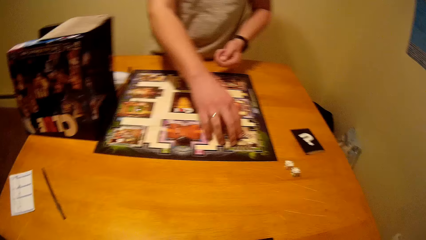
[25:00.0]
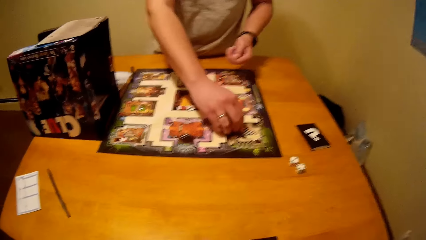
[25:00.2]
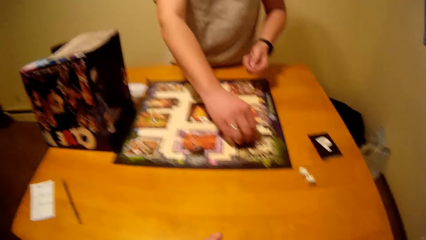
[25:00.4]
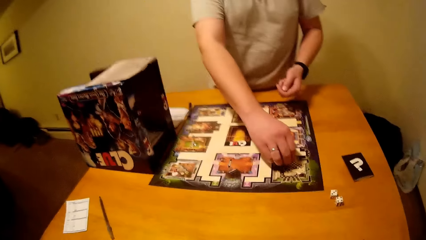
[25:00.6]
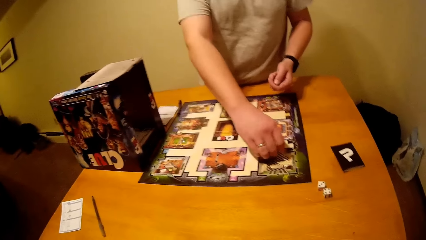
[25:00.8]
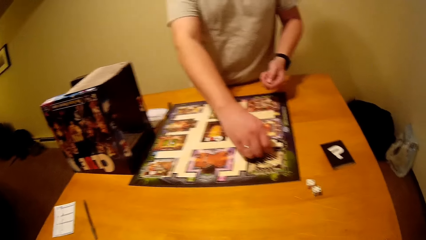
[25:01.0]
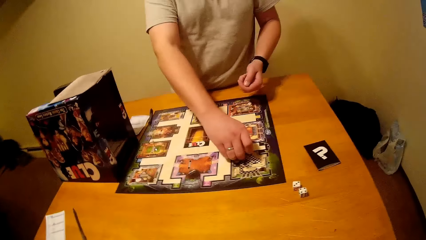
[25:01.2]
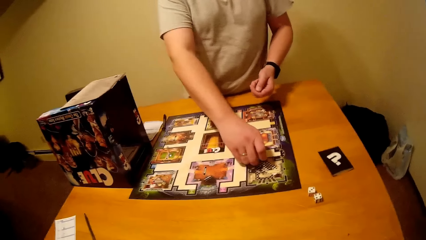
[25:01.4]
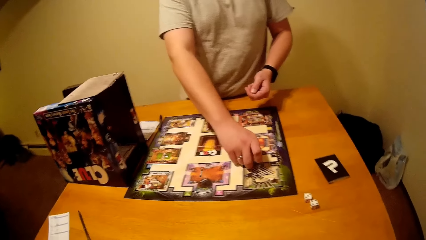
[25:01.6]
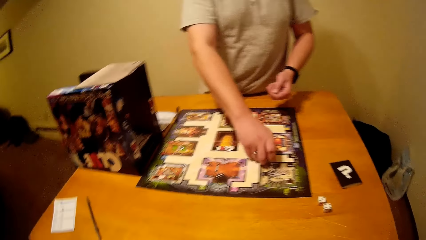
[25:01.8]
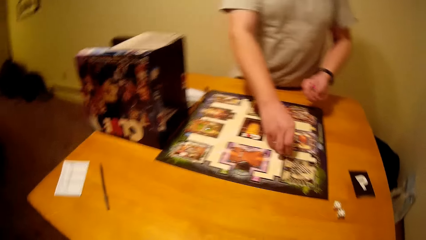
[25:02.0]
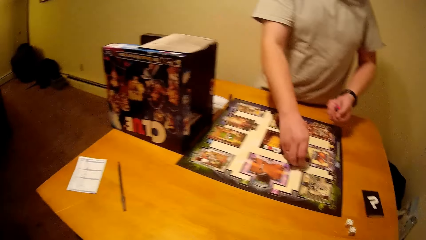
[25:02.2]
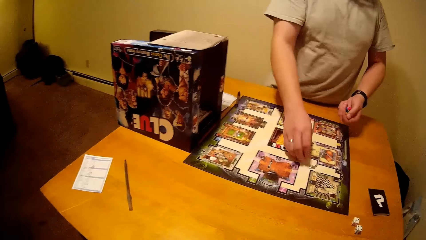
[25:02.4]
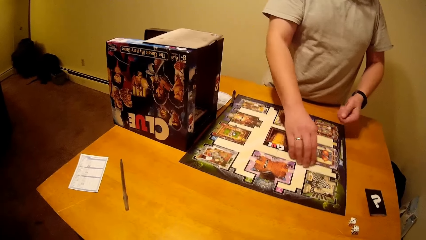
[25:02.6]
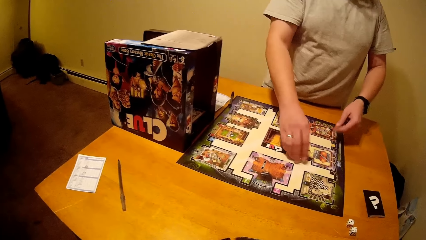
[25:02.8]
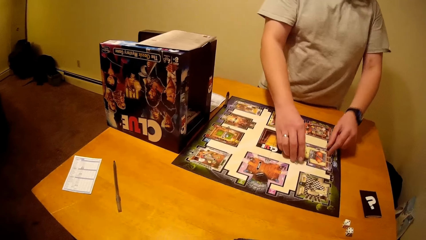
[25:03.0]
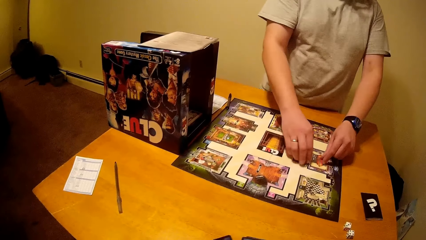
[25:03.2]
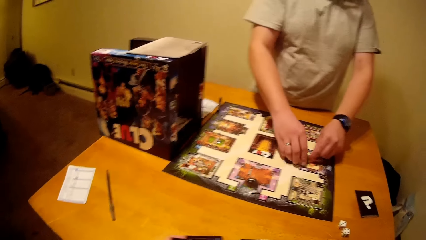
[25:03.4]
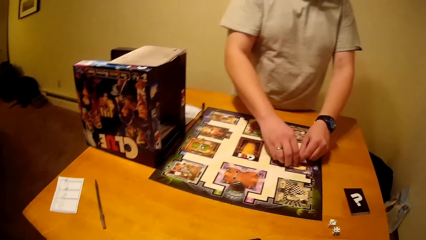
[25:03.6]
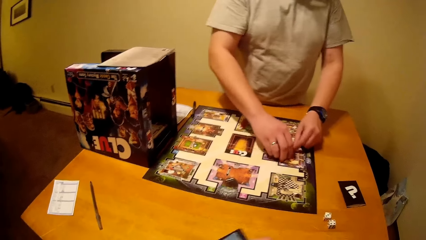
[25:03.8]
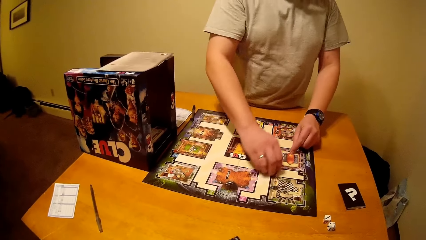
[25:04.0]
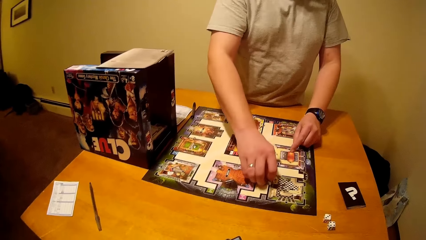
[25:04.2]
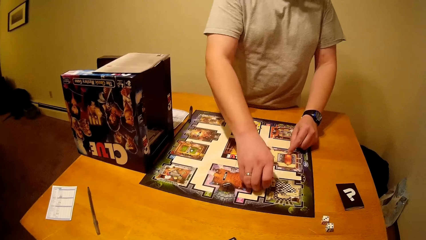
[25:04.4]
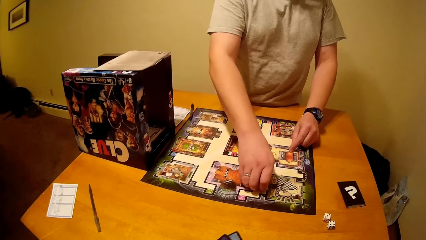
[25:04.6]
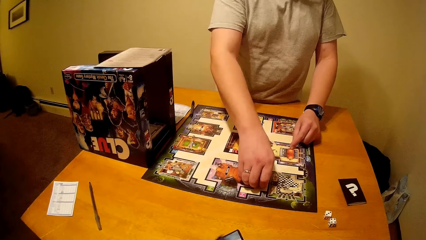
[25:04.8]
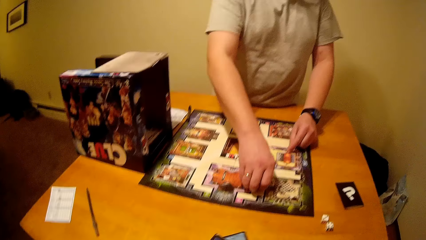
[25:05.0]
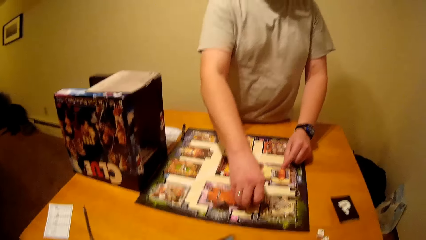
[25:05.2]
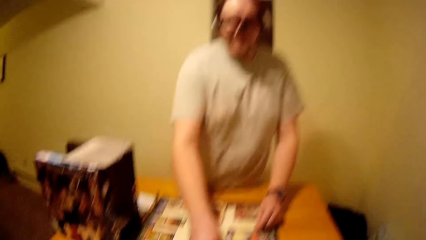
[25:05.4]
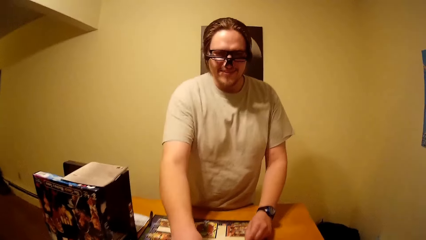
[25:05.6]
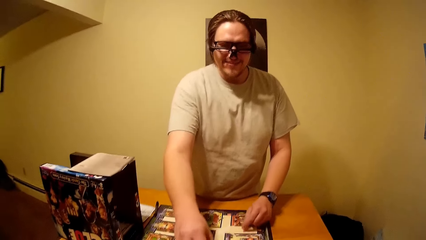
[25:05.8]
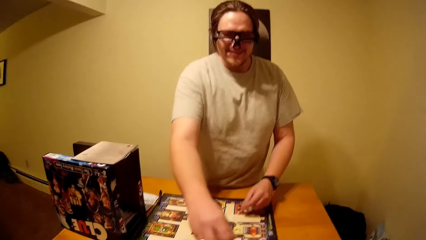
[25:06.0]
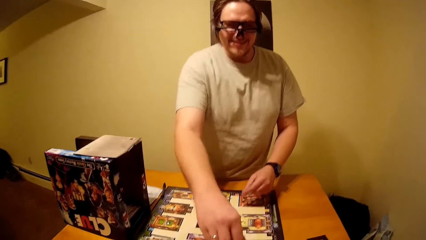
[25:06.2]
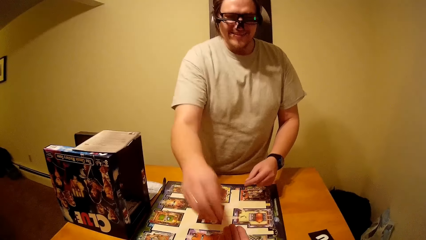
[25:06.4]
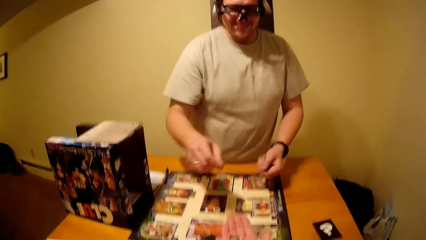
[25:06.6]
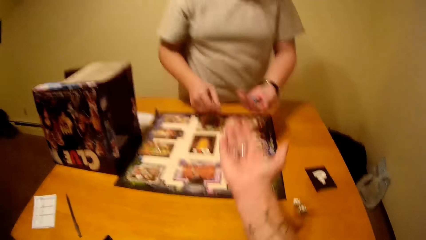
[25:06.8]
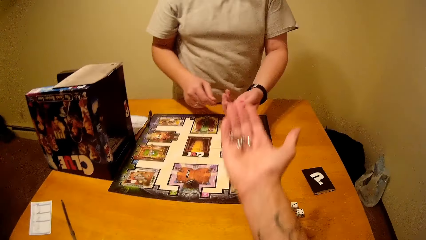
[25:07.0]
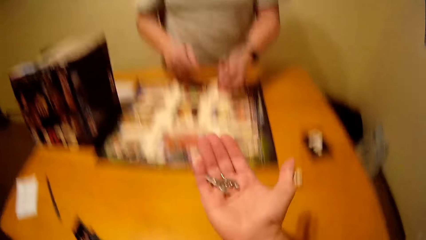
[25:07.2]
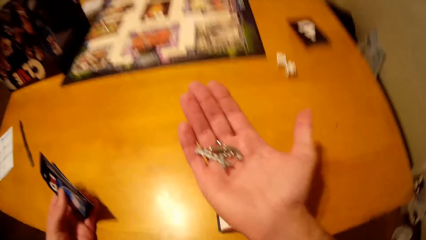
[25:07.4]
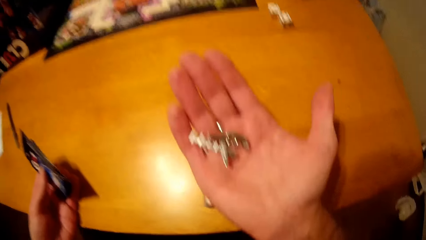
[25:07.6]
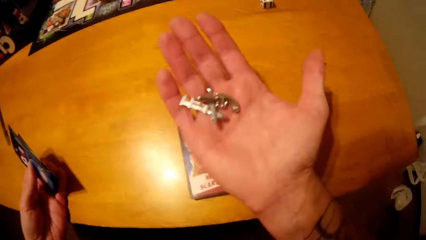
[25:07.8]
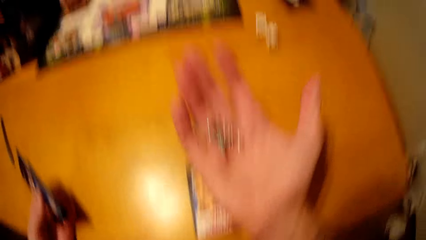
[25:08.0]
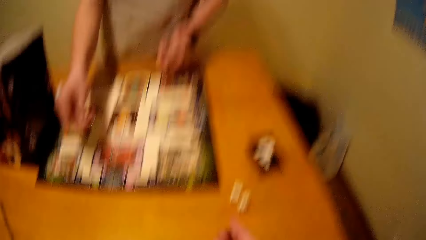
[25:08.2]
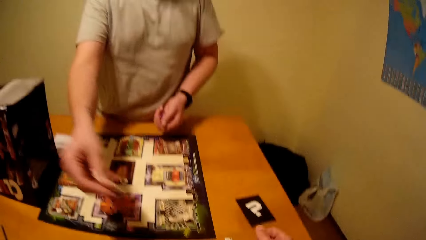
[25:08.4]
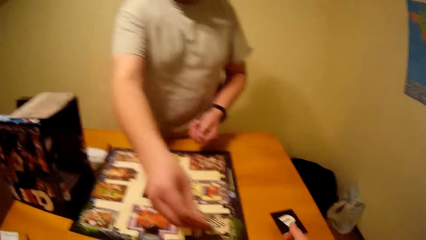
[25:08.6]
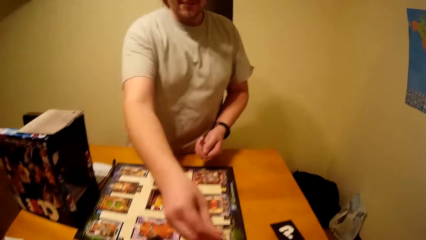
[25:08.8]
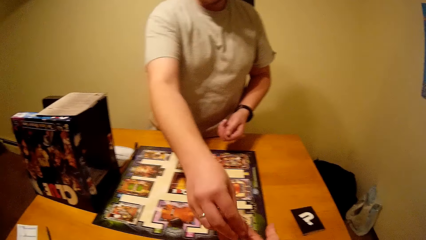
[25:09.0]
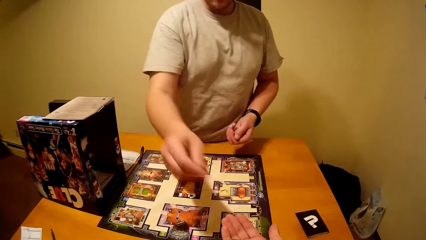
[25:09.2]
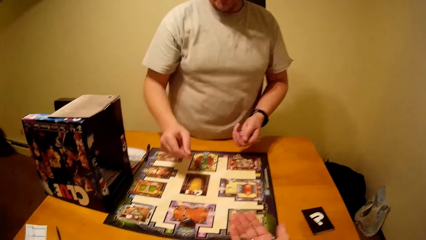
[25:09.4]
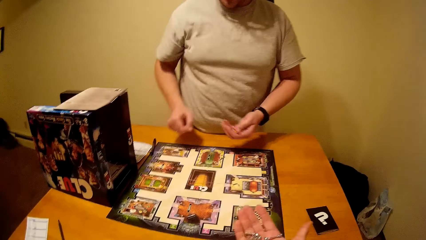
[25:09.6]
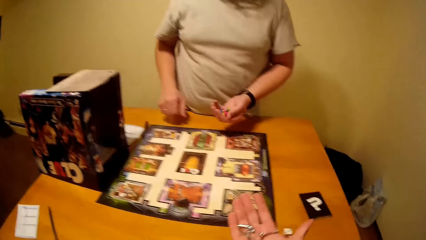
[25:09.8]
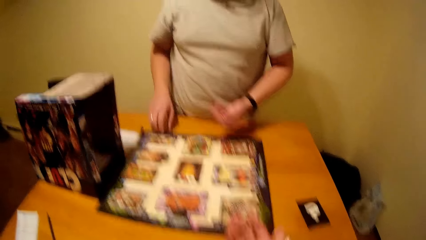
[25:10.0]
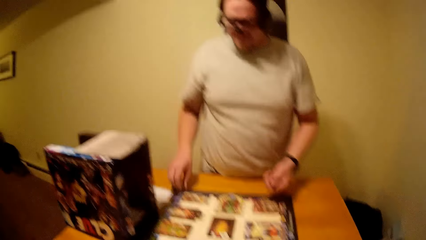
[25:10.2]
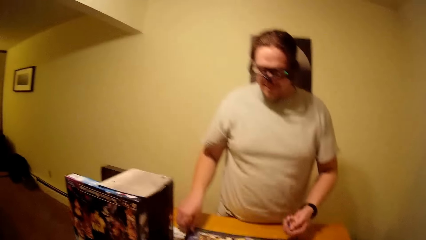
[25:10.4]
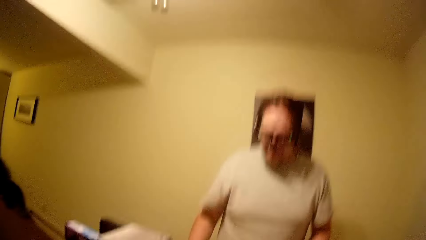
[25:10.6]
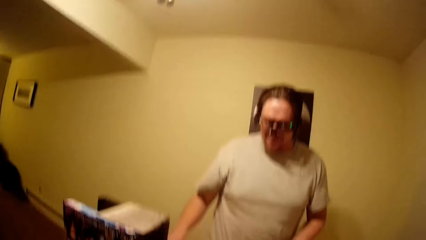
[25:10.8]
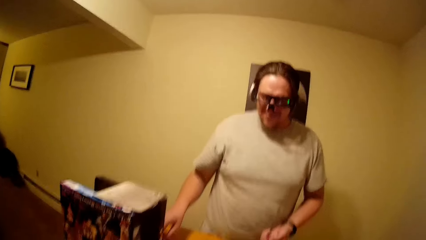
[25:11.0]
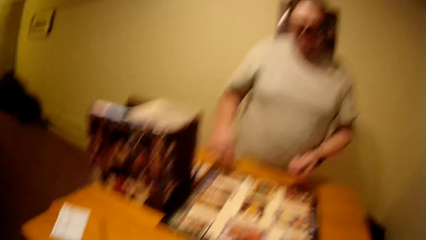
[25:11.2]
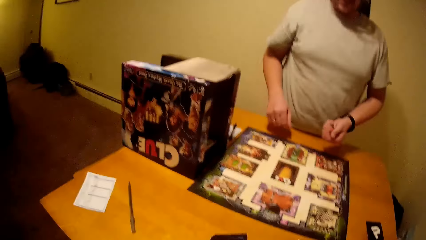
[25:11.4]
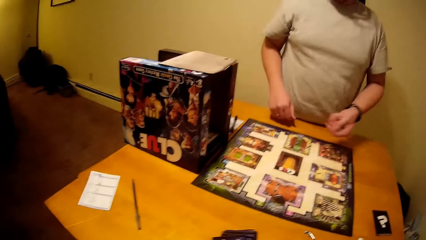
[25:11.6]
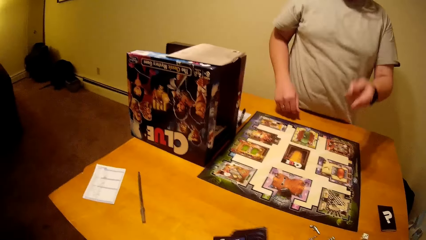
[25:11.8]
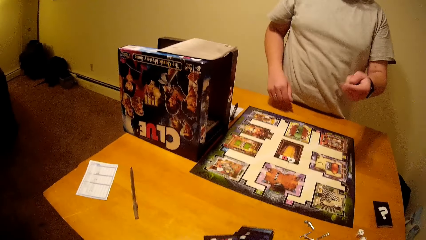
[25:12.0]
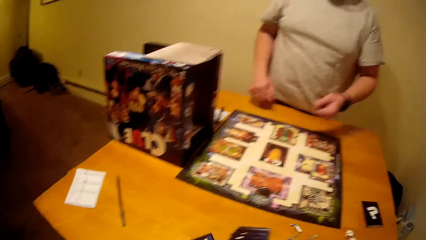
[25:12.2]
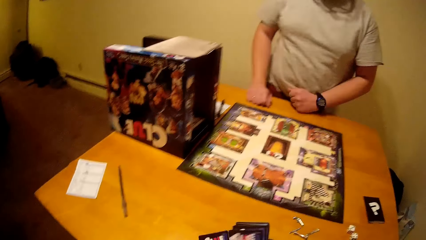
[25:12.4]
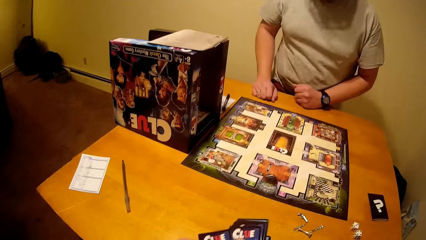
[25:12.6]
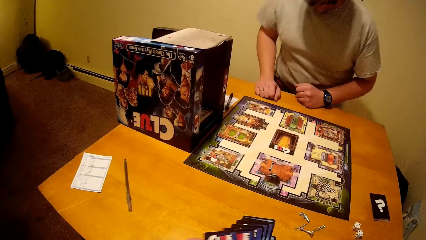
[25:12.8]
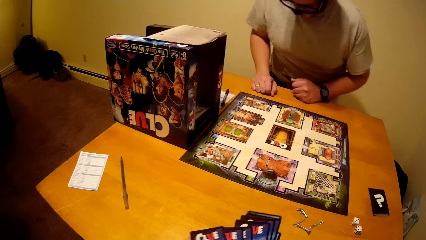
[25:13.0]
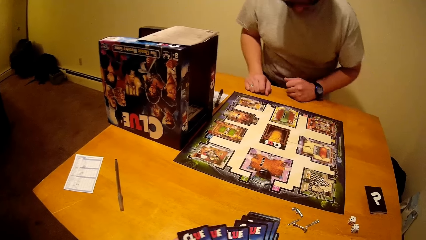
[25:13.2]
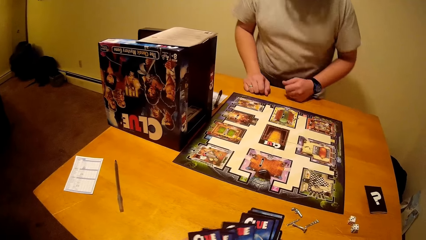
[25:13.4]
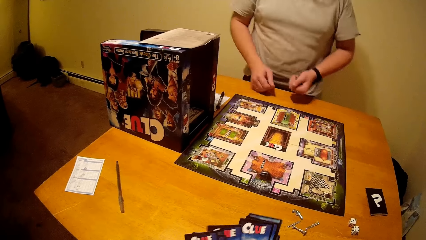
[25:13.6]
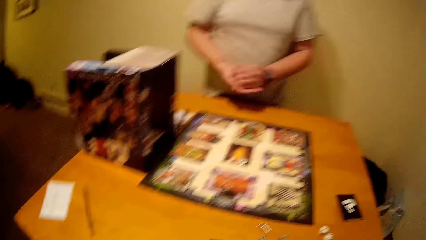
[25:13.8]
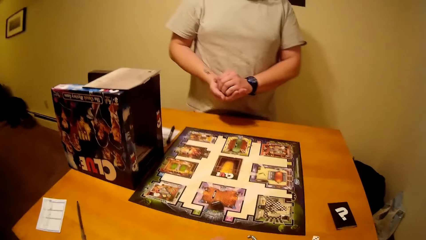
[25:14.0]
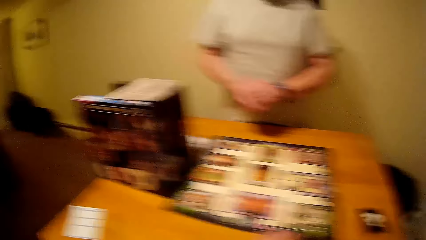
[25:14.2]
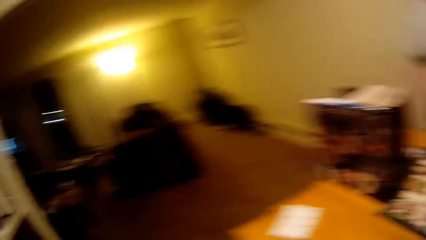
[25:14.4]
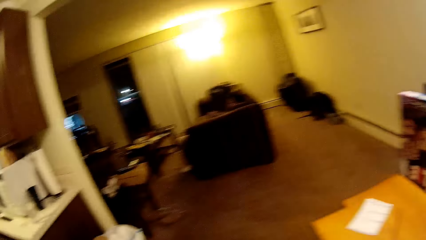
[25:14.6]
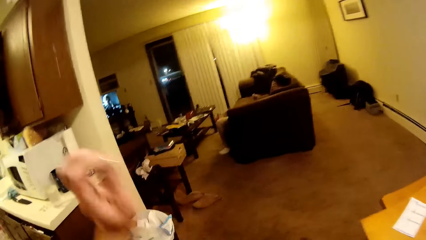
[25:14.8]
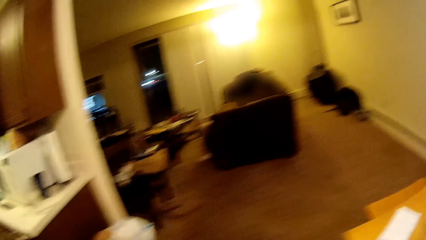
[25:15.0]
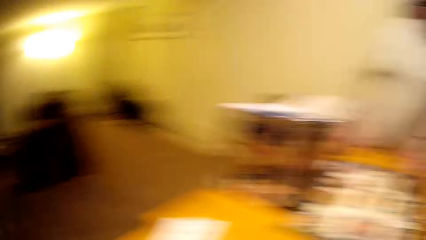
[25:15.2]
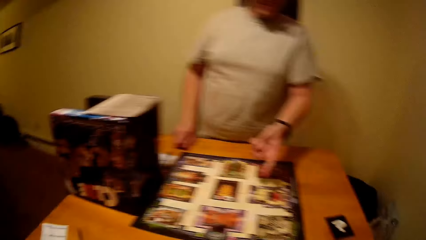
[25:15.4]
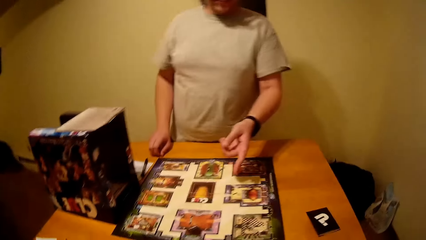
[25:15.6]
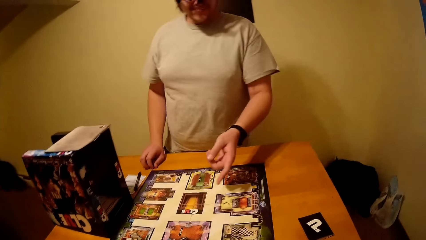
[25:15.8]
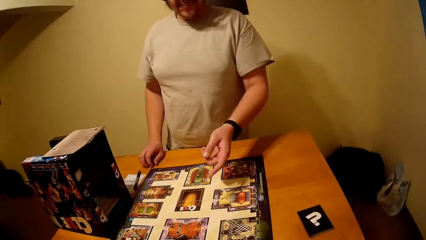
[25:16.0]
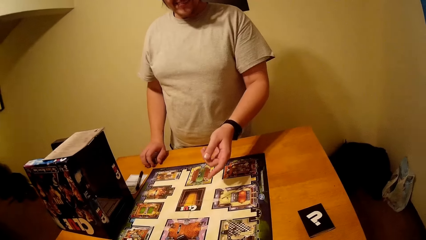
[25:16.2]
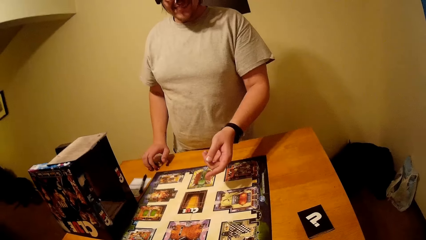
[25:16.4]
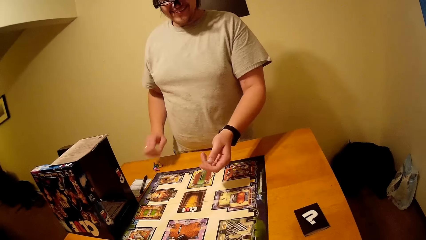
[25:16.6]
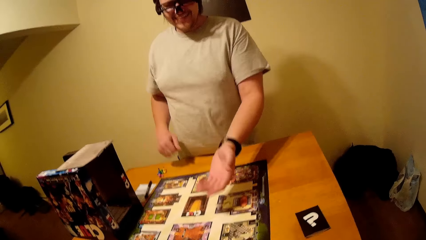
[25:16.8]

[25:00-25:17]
A man puts the board game chips on the table. The camera wearer stares at the board game chips on his right hand. The man interacts with the camera wearer.
